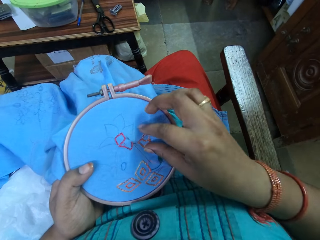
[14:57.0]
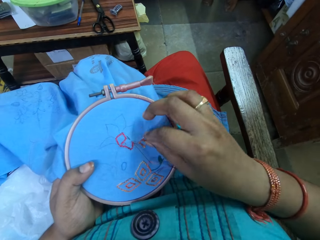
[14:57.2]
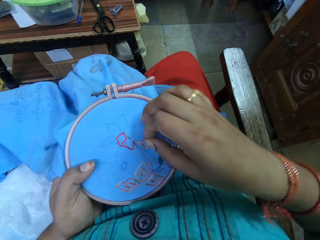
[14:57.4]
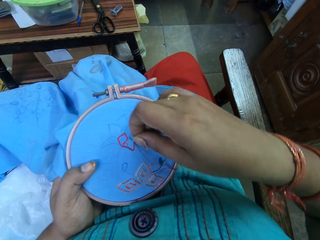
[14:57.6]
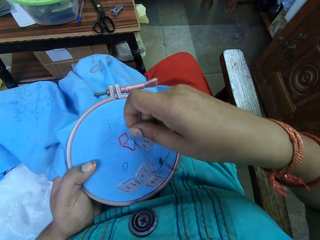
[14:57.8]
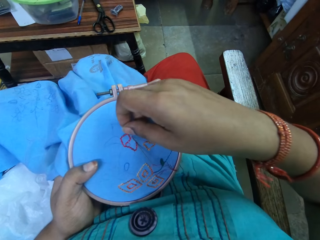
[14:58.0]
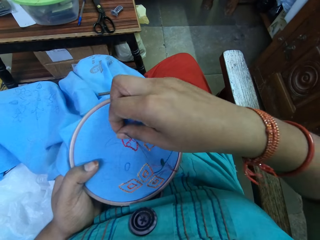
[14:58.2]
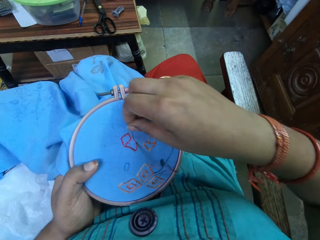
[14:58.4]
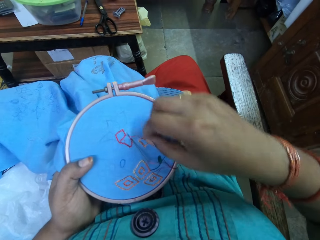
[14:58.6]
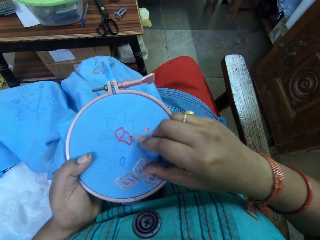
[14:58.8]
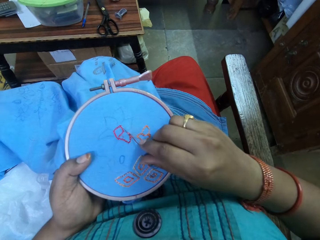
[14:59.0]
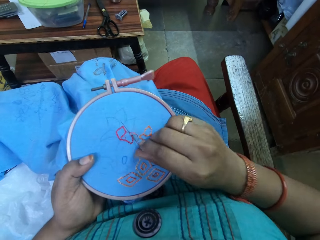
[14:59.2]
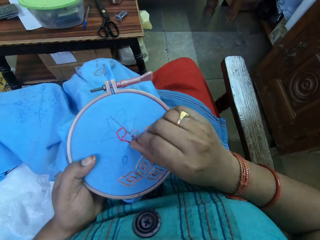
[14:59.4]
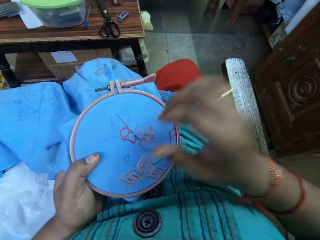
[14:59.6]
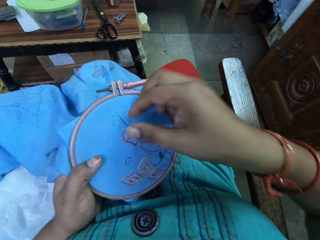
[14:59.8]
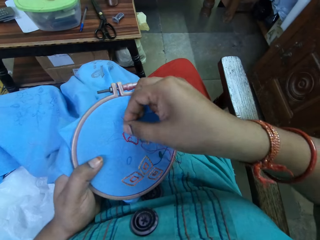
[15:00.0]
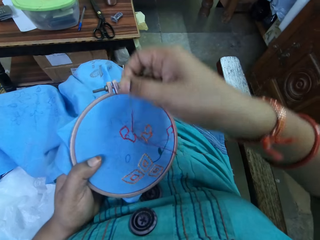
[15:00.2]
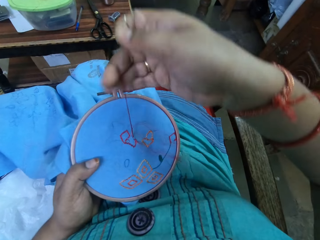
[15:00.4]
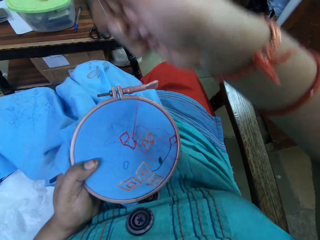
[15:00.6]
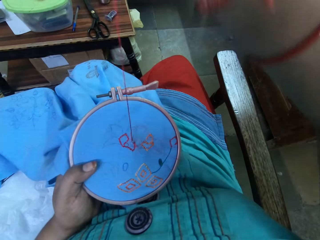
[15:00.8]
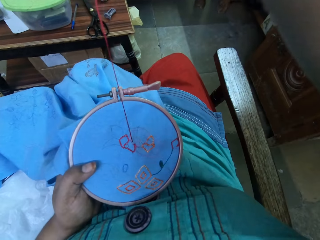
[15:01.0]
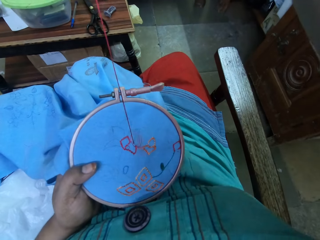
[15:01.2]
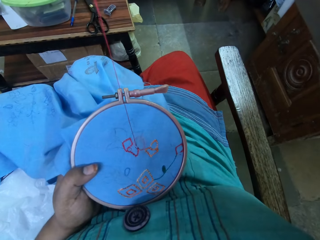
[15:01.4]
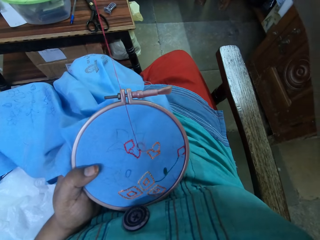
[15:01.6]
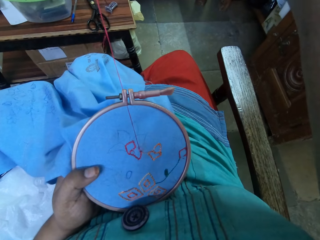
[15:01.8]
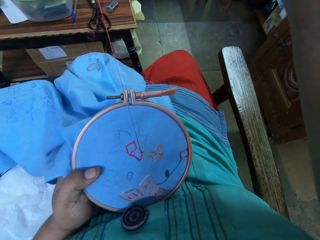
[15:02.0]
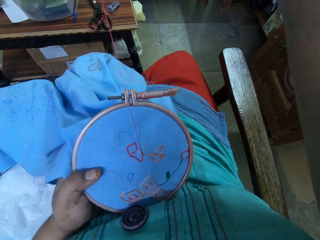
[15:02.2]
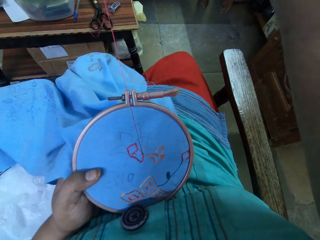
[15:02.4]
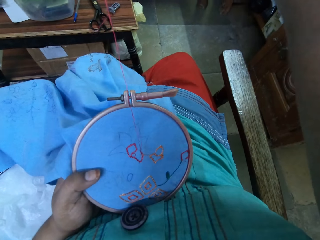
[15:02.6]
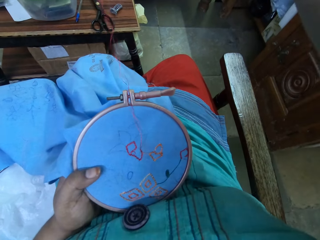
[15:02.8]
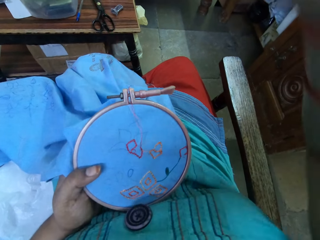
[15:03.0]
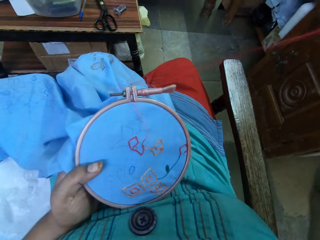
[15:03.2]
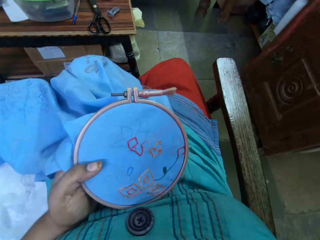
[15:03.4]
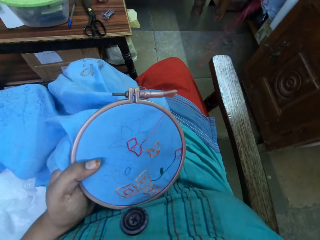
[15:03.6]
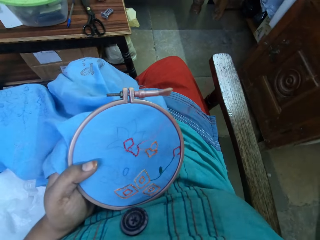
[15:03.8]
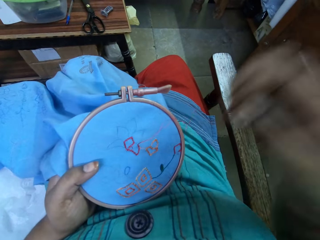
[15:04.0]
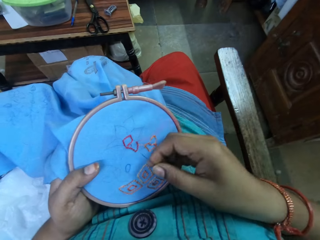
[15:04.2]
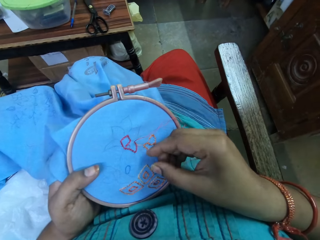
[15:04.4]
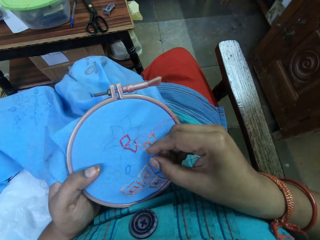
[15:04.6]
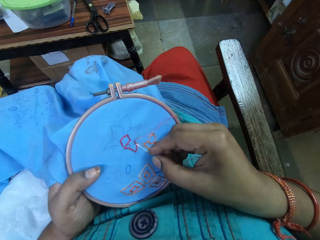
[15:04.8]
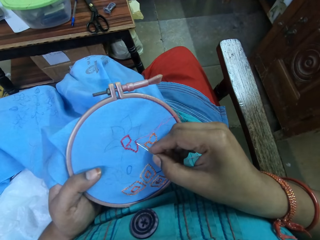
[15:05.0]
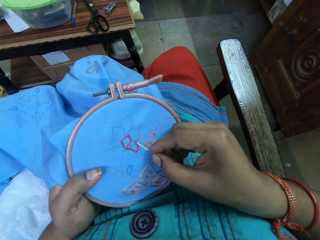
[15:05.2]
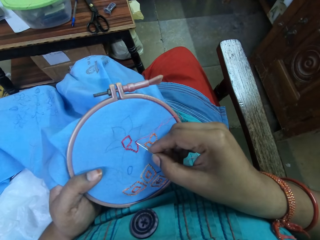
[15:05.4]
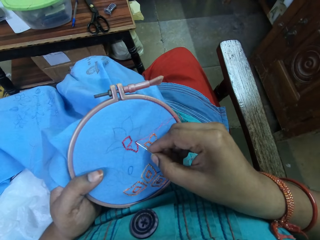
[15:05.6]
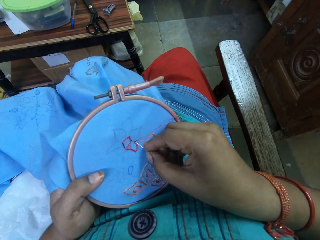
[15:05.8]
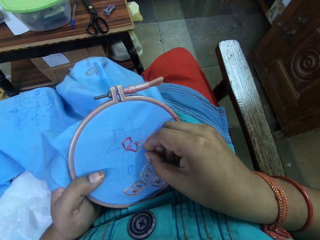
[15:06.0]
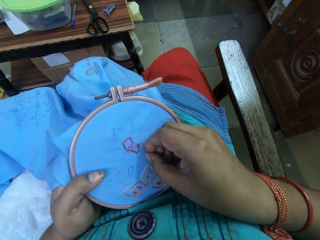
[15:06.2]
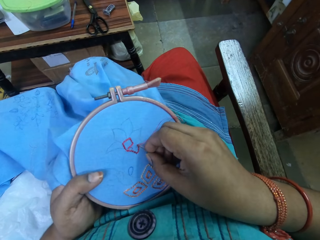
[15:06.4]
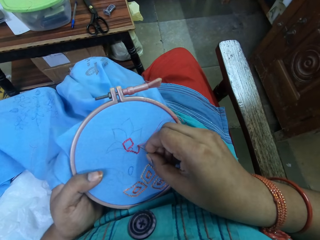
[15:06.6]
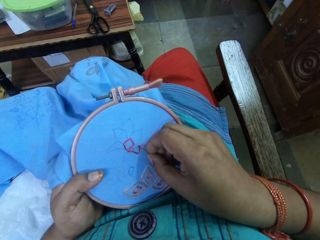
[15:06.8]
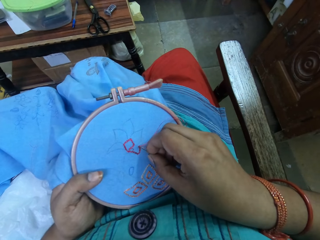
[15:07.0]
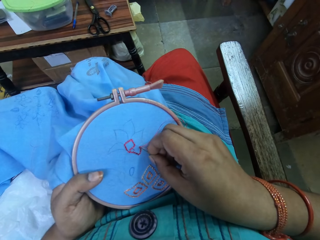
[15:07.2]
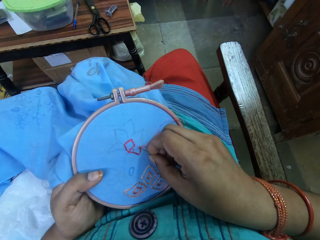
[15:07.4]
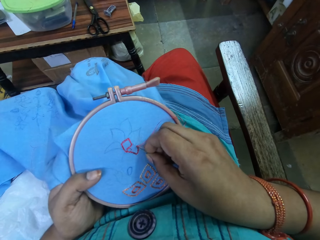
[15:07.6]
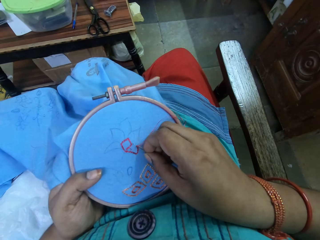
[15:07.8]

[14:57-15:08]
The camera wearer picks up a thread. They rotate the thread around the needle. They sew a cloth with the needle. They pull the thread. They sew the cloth with the needle.

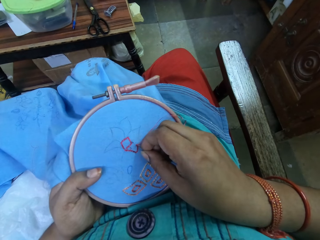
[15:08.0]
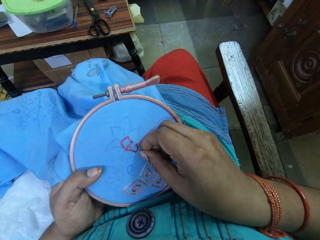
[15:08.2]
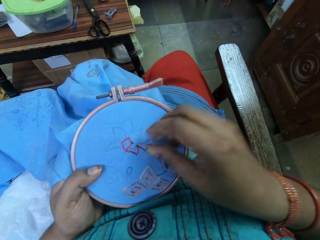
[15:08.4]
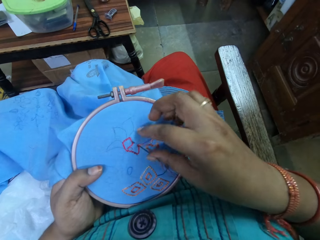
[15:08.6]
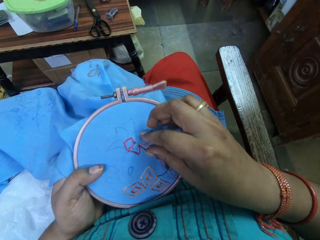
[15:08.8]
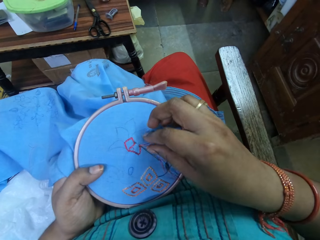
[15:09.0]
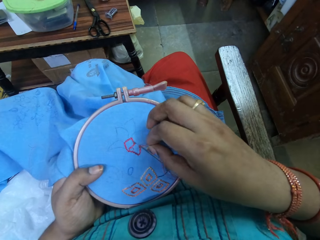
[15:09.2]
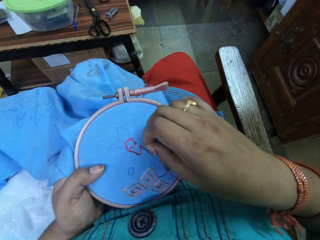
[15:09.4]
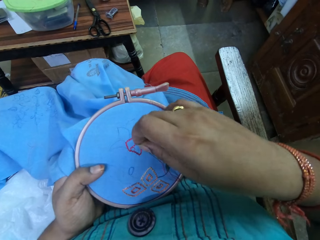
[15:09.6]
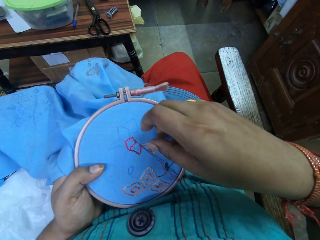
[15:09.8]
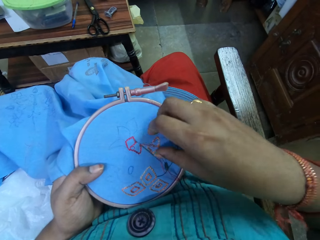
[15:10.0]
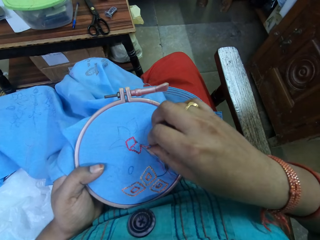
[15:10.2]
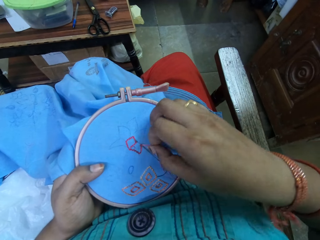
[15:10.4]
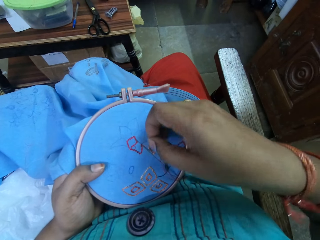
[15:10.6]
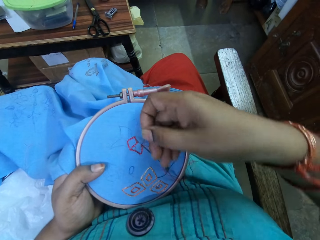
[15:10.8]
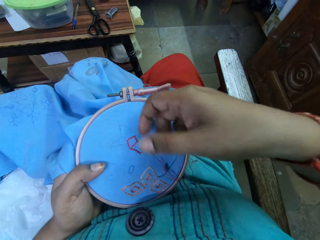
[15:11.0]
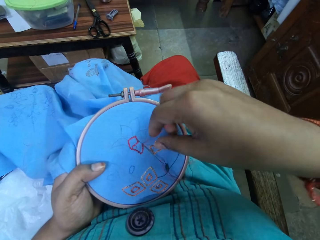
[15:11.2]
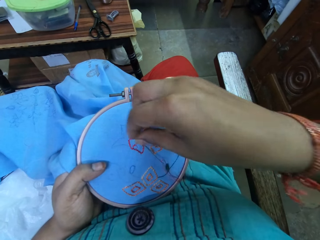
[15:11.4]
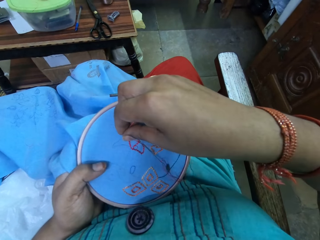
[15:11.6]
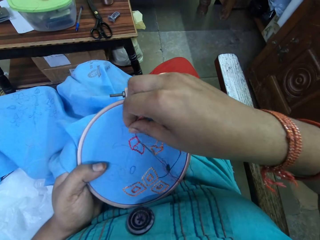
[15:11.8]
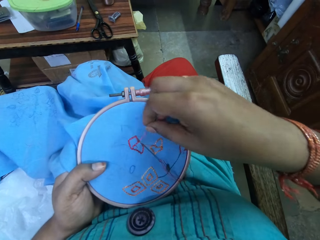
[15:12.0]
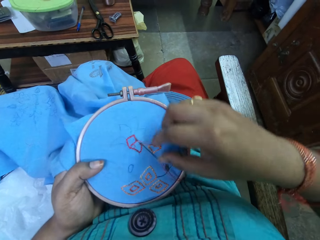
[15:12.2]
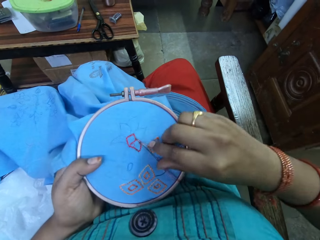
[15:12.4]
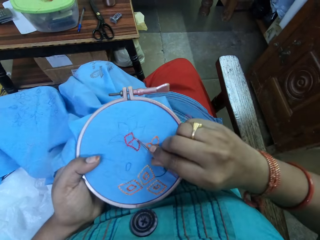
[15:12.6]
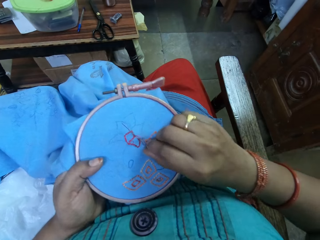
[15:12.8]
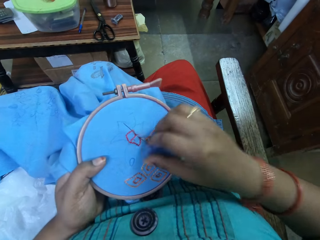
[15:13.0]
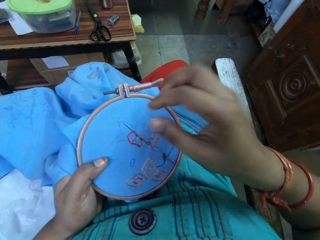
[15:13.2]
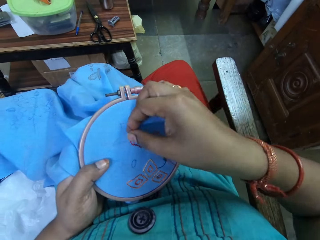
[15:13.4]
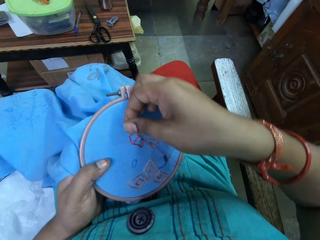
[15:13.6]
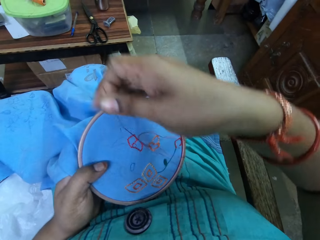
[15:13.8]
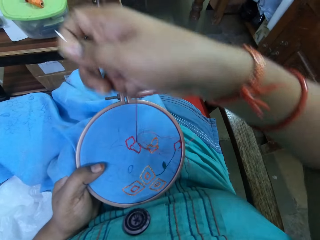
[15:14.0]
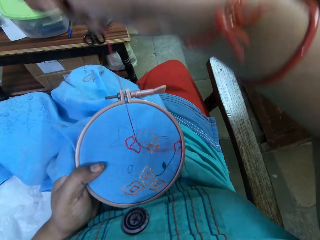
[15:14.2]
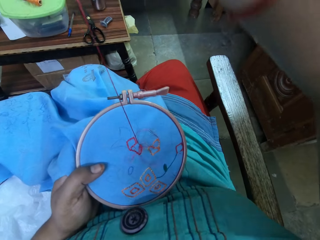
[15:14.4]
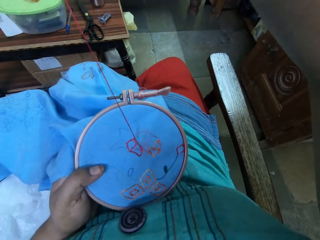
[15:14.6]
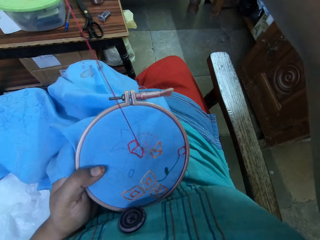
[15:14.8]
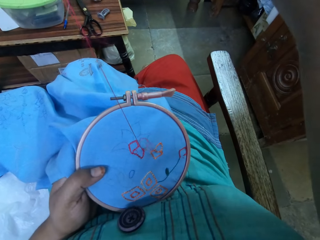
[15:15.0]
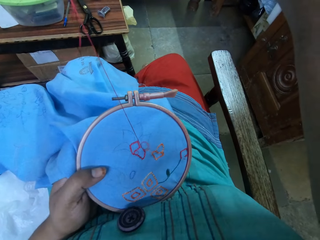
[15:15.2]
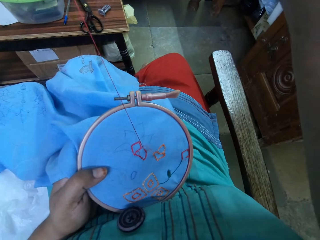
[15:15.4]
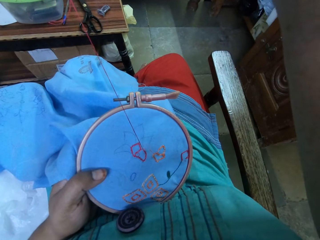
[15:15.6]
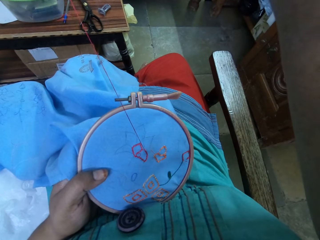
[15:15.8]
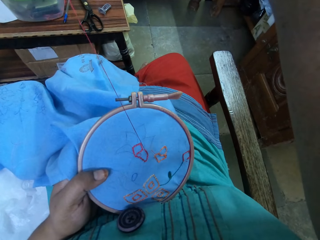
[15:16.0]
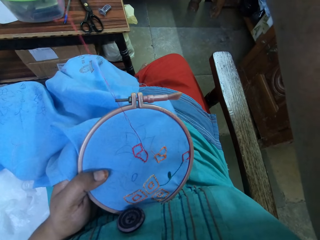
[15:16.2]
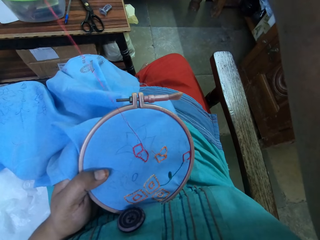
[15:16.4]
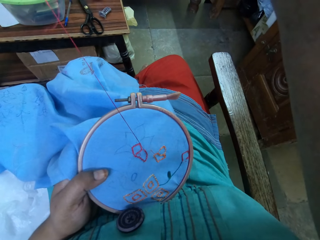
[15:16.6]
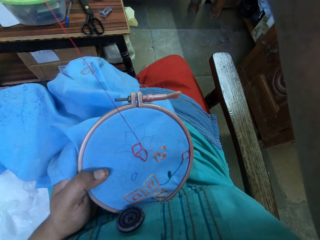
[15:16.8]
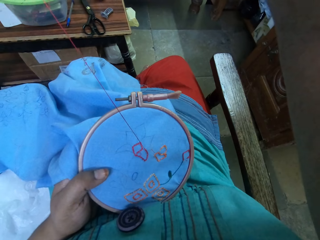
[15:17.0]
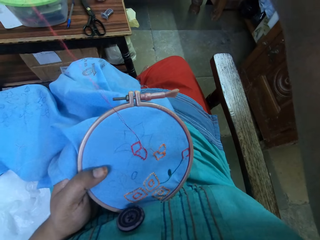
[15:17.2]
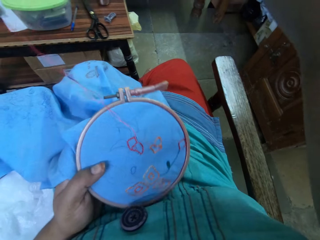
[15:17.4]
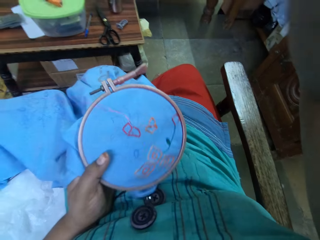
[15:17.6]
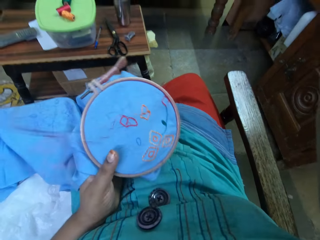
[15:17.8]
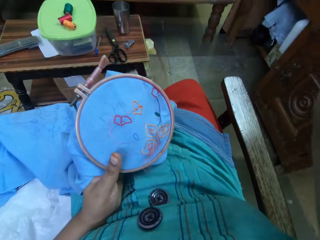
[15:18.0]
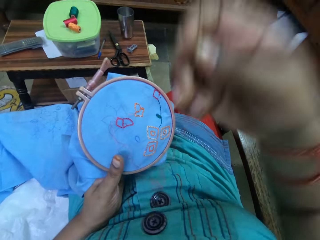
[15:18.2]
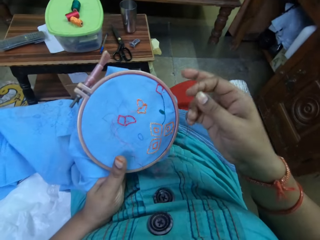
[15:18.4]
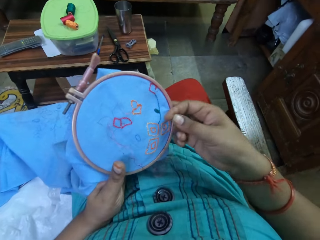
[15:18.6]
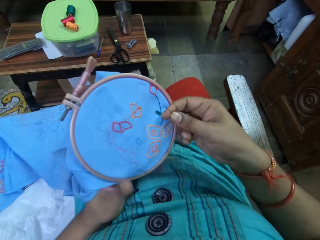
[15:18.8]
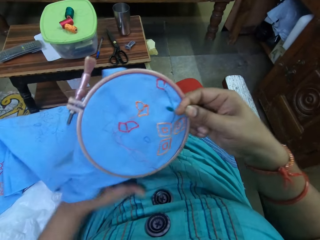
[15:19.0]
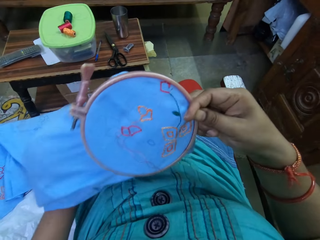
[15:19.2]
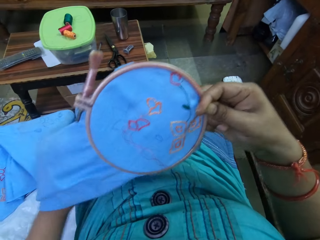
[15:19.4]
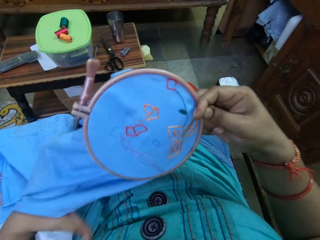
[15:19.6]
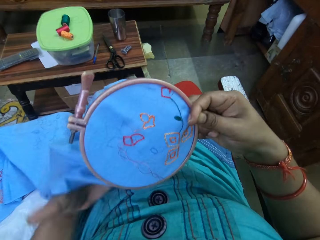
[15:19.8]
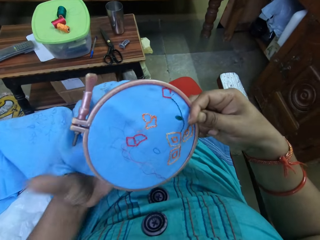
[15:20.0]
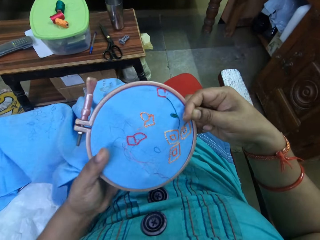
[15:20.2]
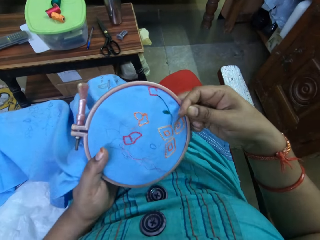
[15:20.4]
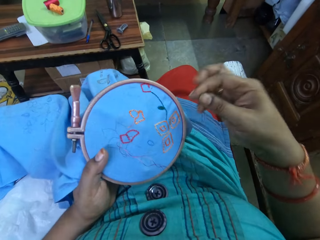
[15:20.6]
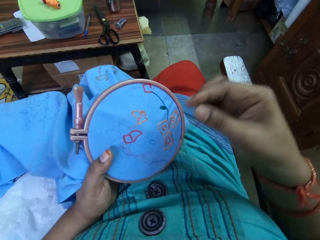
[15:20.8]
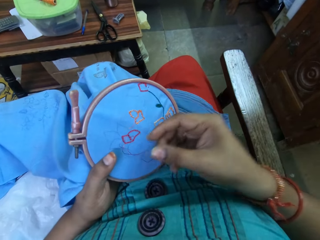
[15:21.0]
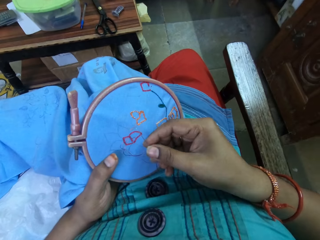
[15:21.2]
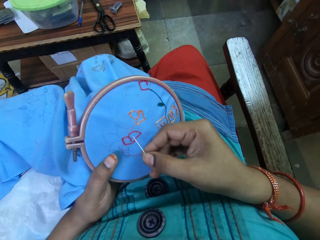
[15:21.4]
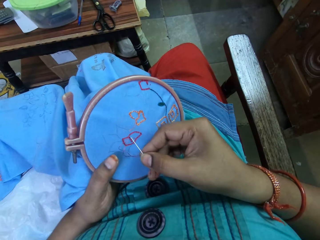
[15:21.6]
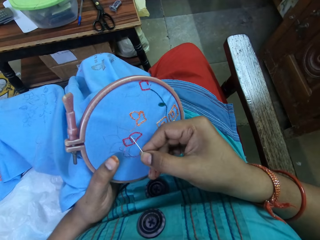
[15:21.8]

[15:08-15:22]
The camera wearer picks up a thread. They rotate the thread around the needle. They sew a cloth with the needle. They pull the thread. They move the cloth.
